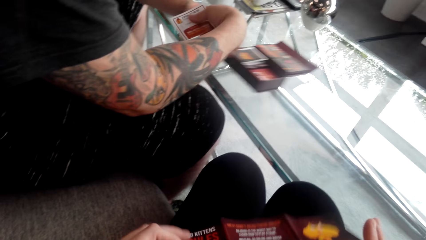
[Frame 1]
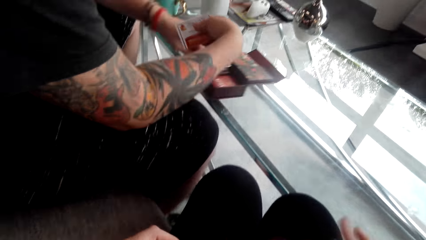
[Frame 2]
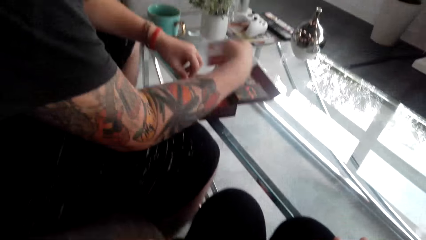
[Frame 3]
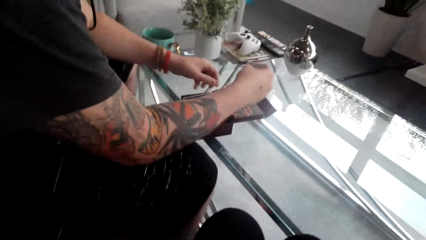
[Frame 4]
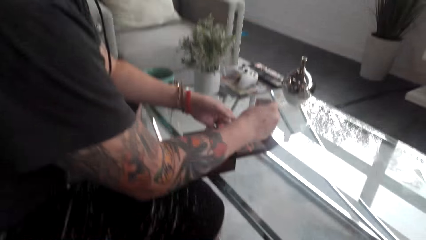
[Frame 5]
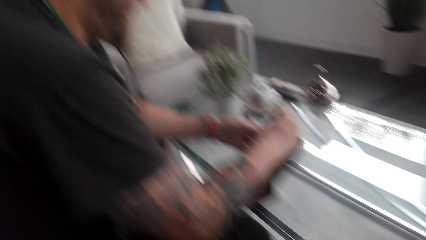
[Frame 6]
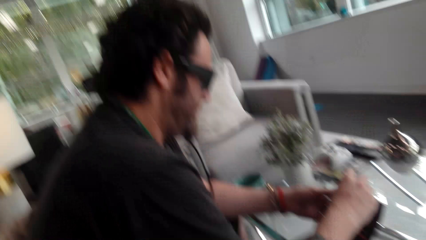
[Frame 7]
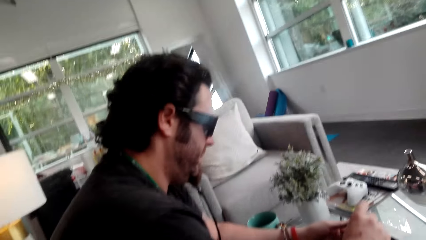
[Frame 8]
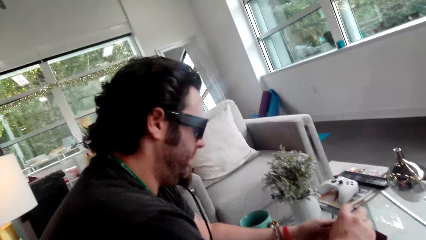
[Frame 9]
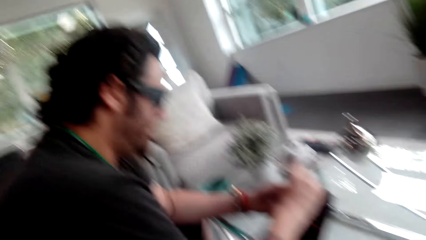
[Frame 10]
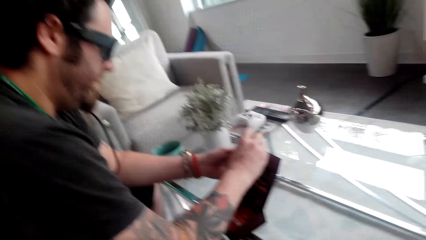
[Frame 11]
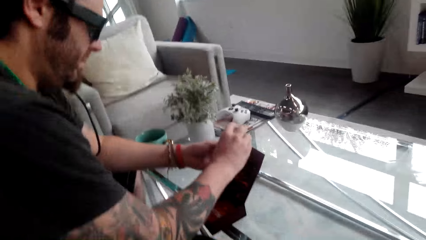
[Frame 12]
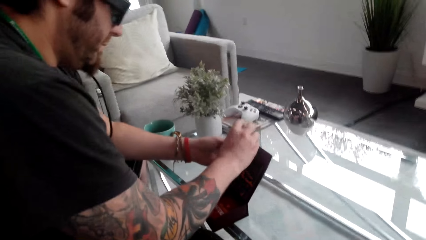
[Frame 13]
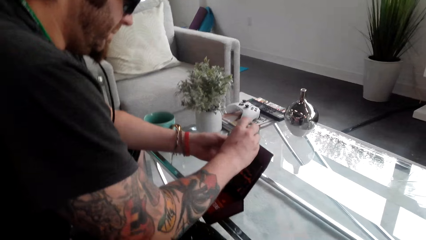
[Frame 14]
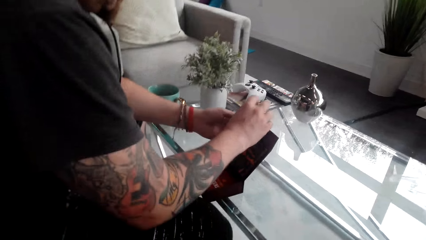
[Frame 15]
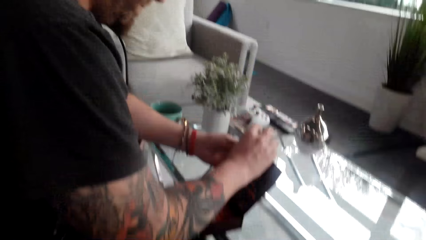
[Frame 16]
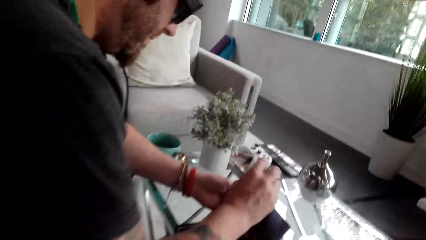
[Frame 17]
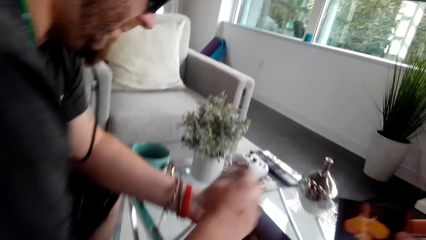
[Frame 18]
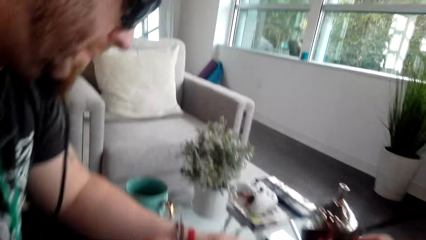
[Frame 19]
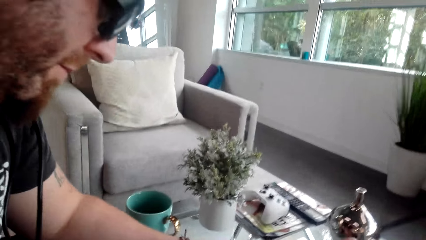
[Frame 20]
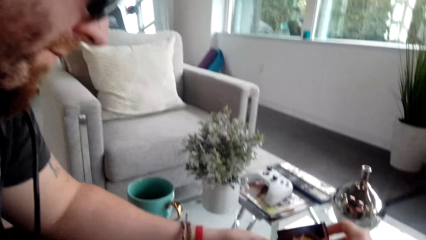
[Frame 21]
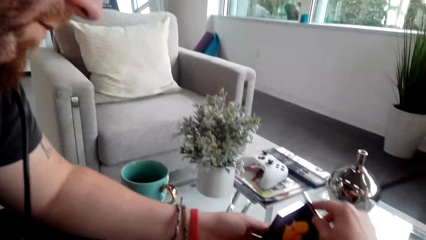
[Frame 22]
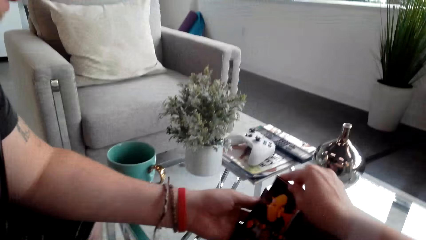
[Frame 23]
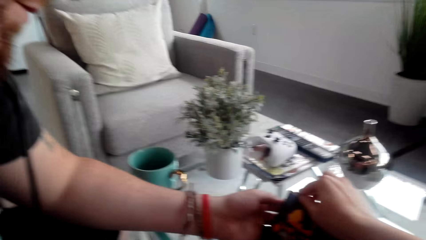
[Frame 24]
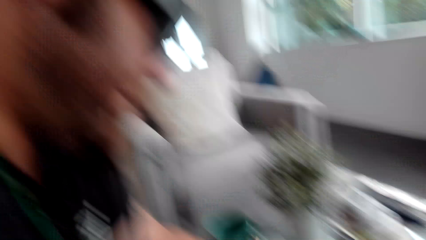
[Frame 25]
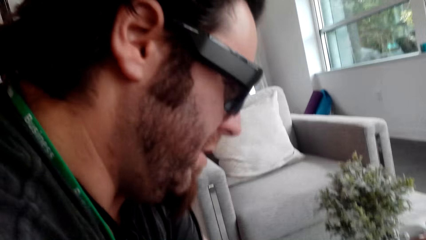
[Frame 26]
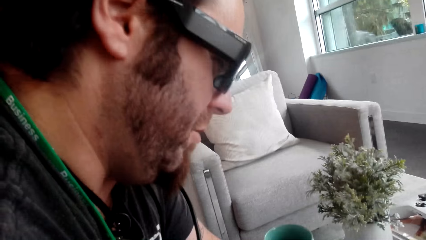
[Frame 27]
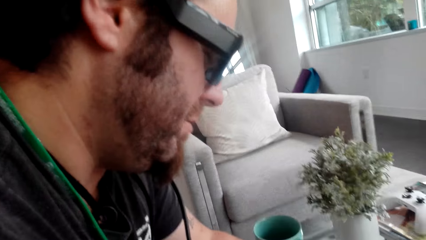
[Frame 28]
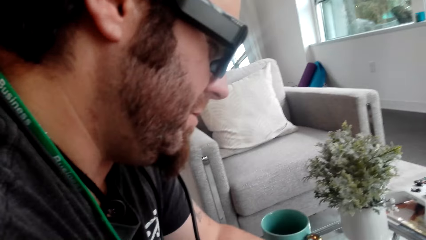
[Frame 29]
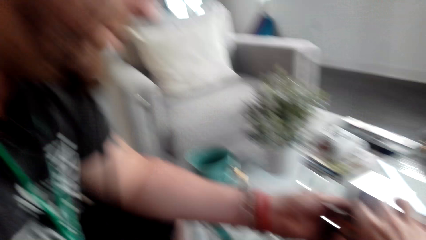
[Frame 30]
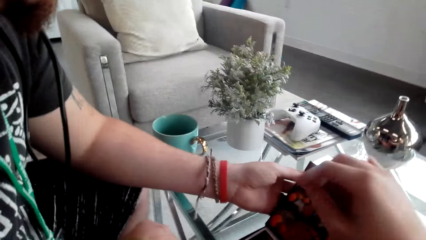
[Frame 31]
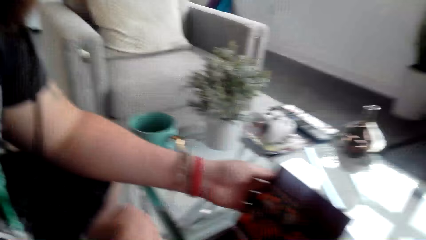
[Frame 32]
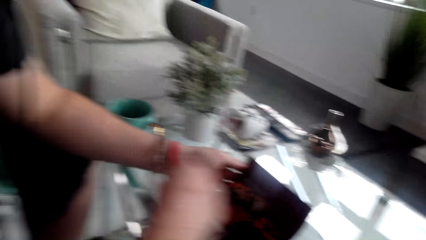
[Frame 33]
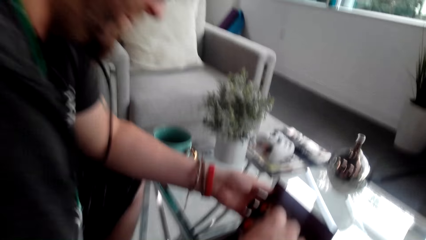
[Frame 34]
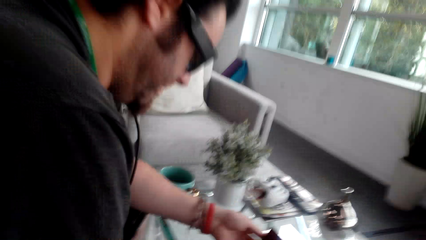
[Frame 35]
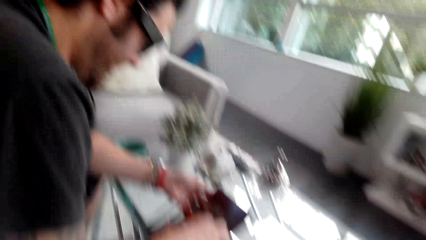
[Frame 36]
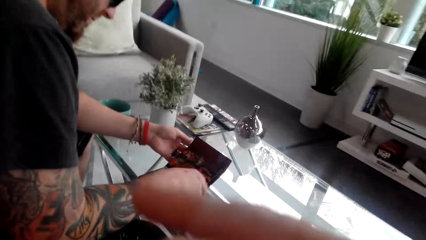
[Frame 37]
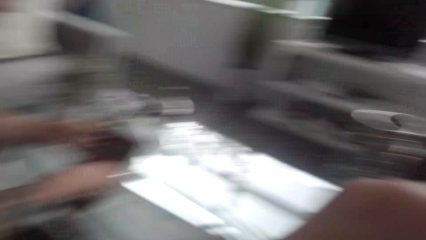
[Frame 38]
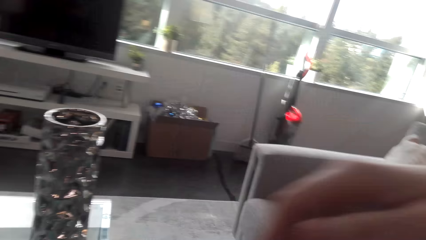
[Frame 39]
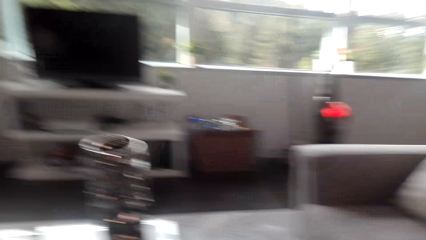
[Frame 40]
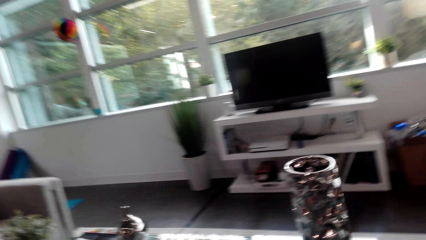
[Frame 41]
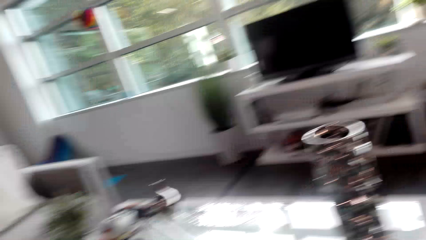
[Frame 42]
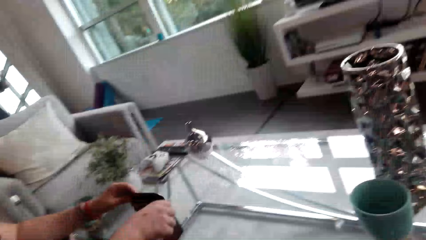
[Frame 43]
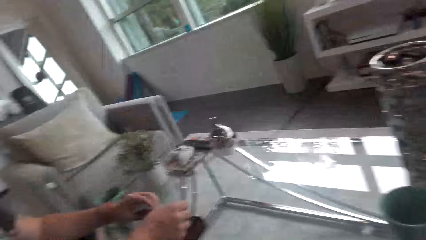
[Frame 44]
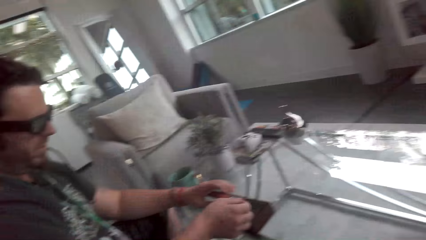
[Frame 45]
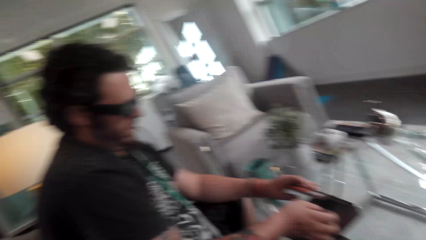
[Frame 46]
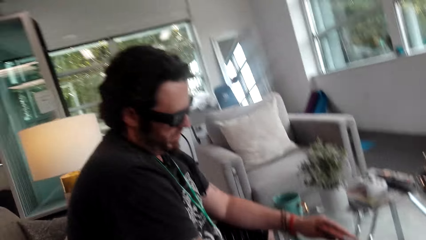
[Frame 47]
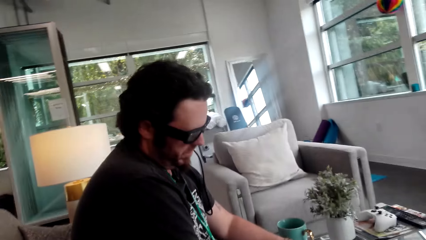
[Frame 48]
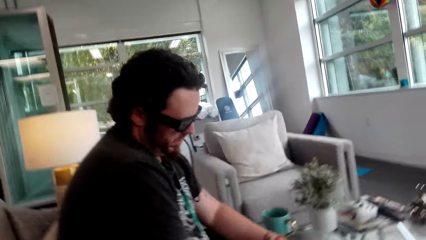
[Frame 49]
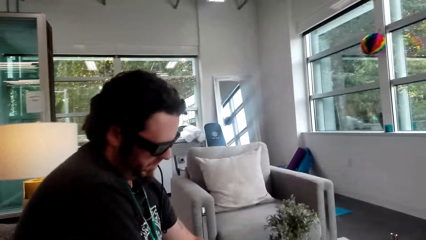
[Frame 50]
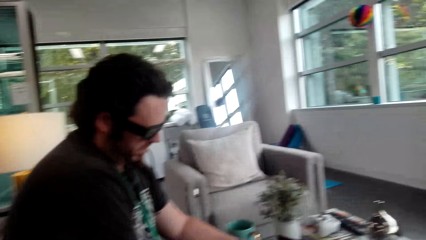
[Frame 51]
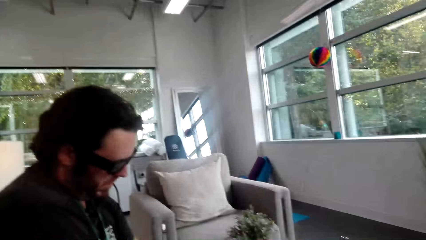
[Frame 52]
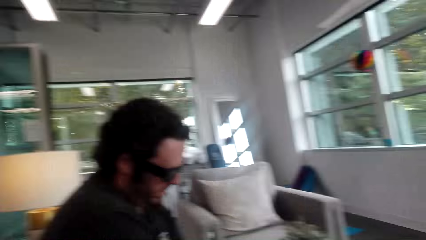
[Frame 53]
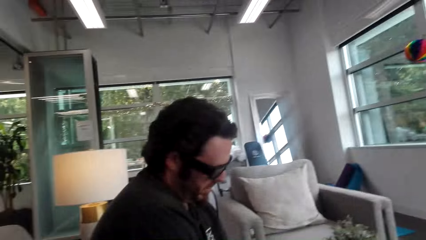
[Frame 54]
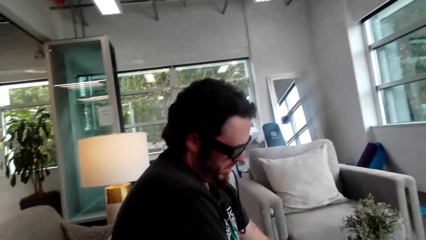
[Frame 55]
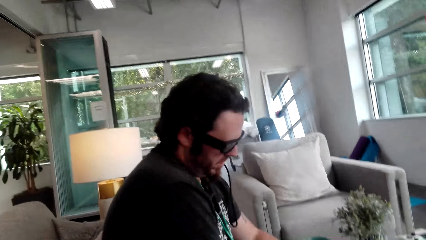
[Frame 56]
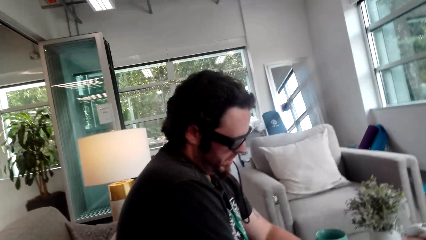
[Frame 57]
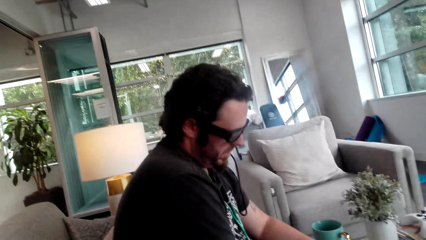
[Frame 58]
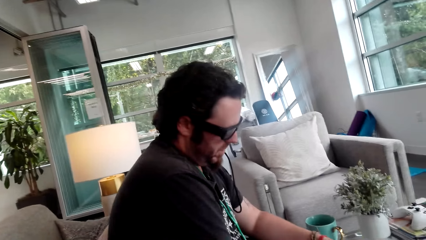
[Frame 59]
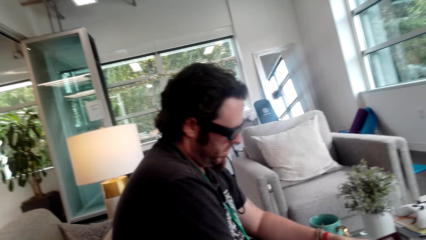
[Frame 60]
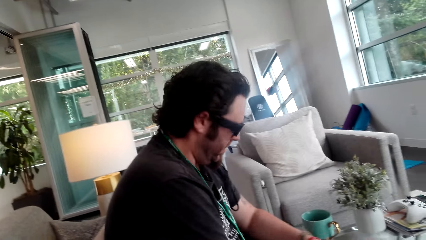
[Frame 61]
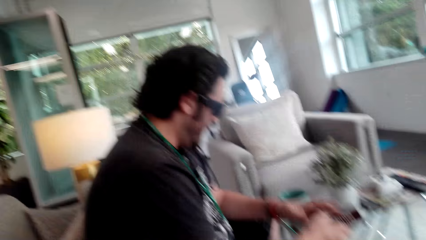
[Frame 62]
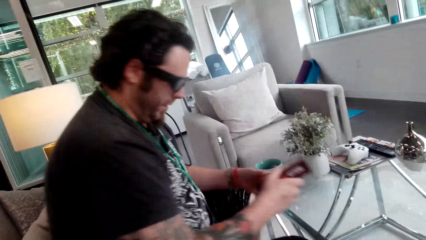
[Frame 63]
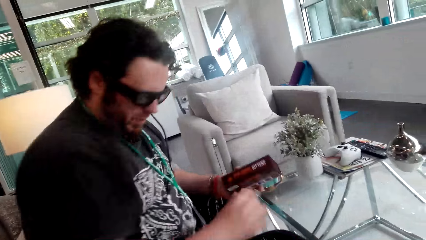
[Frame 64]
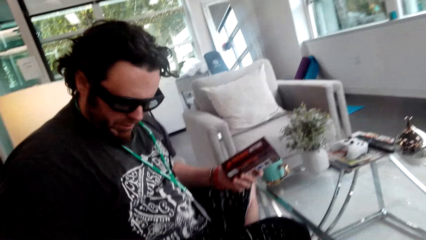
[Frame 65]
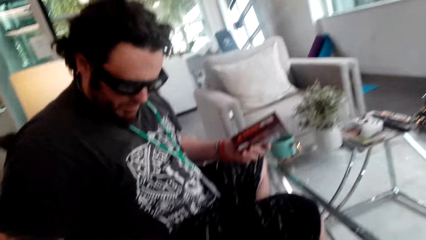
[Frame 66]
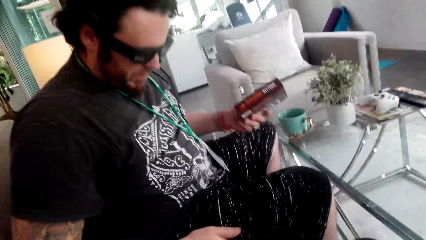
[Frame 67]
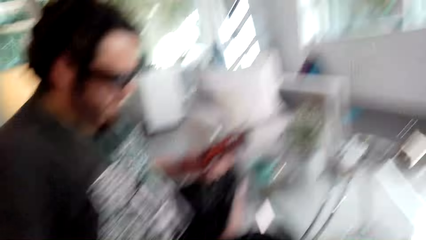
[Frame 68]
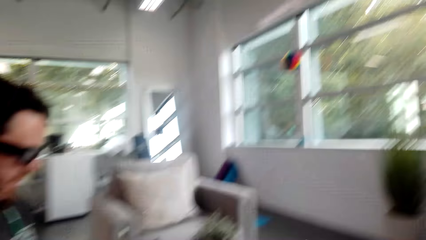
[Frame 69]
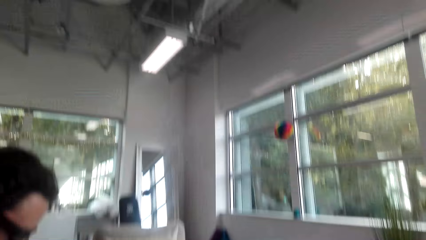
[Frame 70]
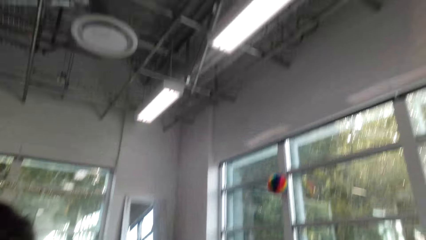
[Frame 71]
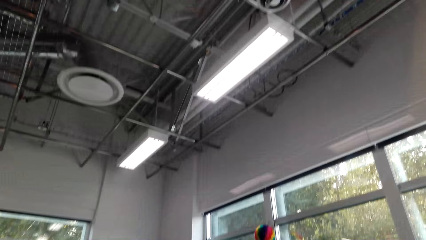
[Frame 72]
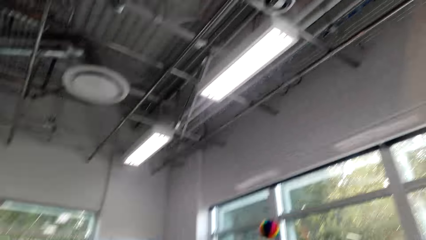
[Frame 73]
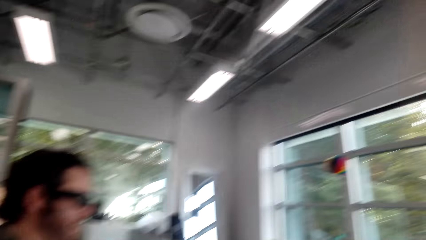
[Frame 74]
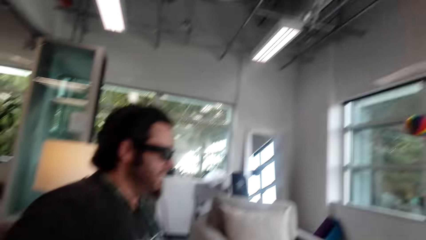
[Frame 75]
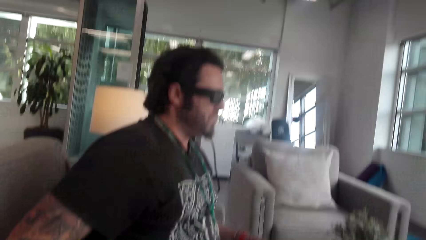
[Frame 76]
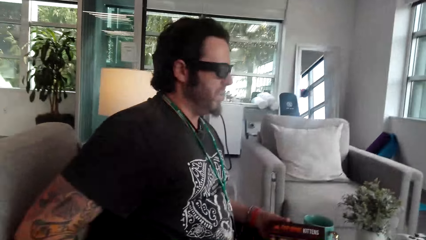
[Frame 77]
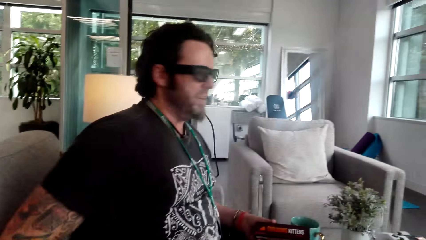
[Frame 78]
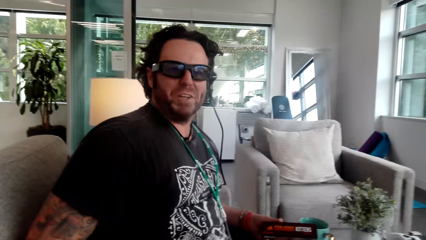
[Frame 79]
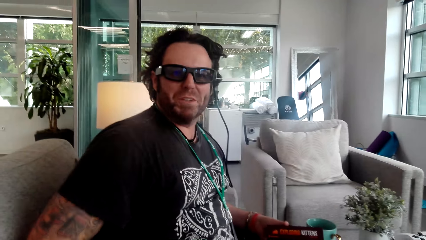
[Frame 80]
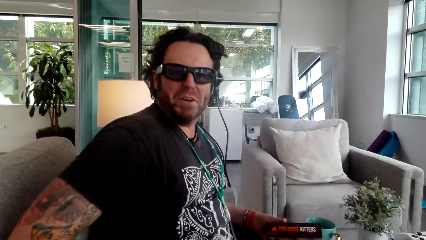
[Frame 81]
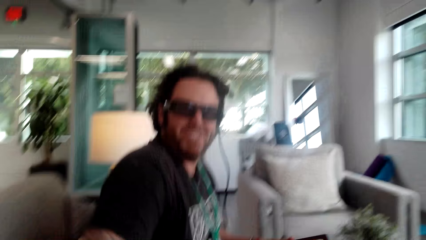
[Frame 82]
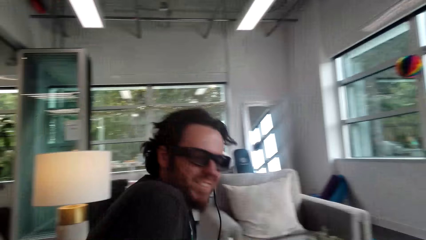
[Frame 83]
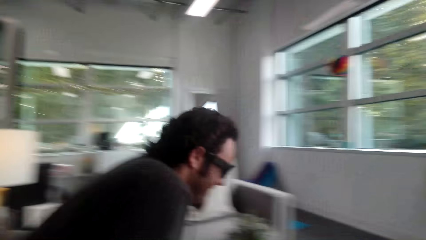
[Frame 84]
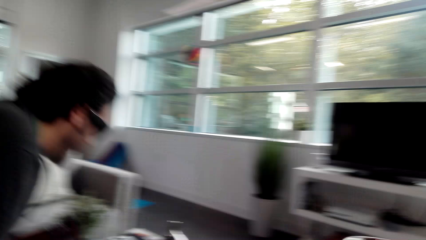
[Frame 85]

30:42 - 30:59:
The camera wearer converses with a man. They move the box. The man picks up the box. The man puts the cards in the box. The camera wearer converses with the man. They put the cards in the box. The man converses with the camera wearer. The camera wearer looks around the house. The man closes the box. The camera wearer converses with the man. The man picks up the box. The man converses with the camera wearer.
